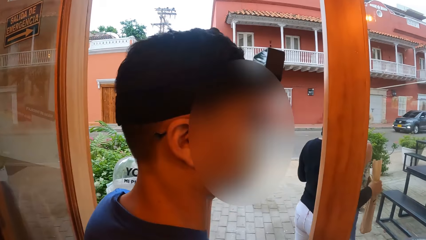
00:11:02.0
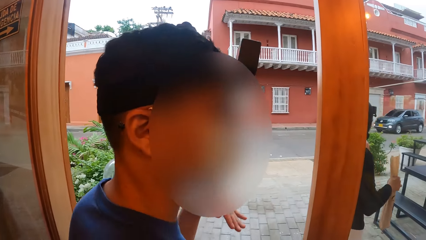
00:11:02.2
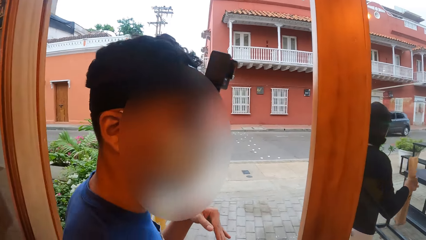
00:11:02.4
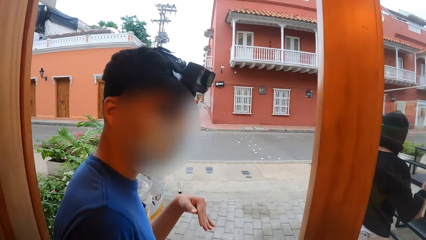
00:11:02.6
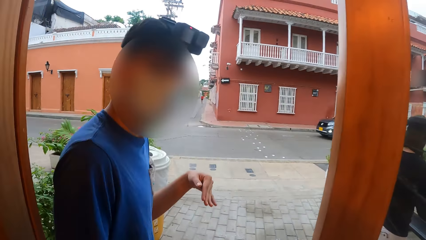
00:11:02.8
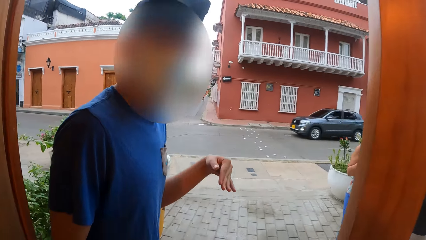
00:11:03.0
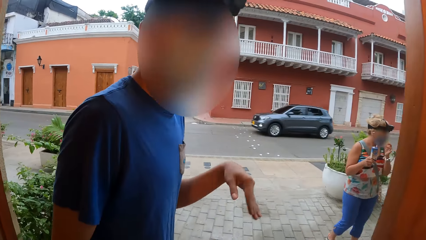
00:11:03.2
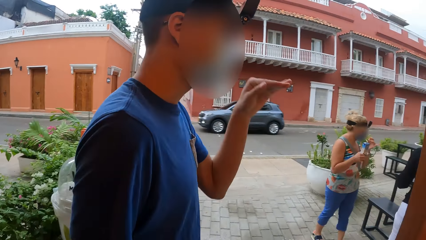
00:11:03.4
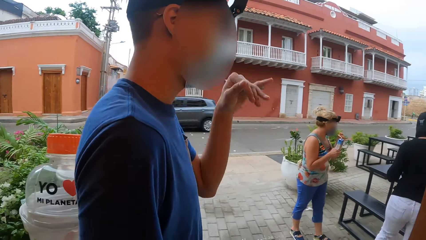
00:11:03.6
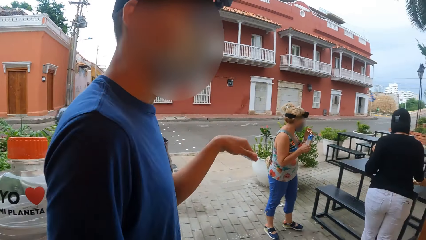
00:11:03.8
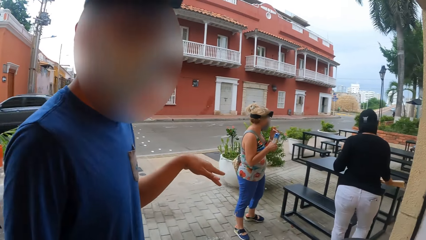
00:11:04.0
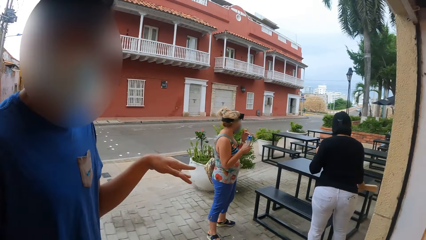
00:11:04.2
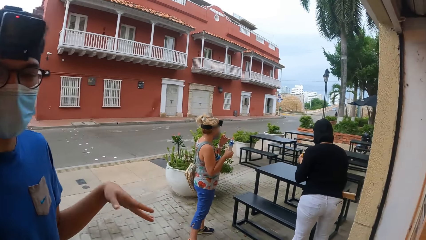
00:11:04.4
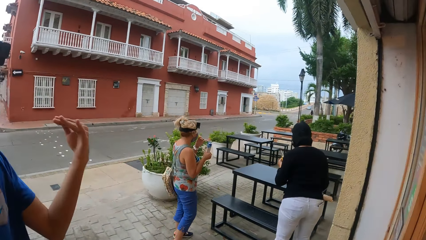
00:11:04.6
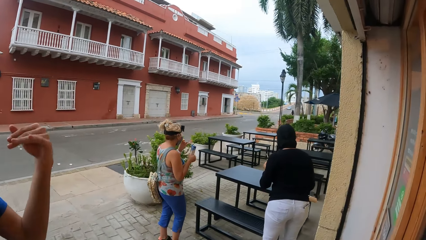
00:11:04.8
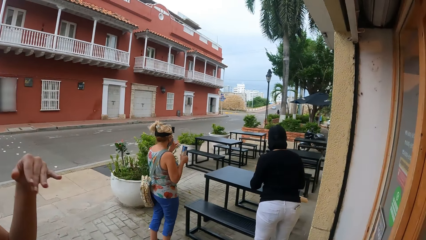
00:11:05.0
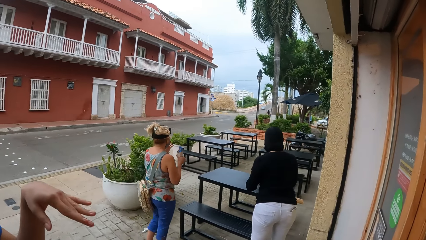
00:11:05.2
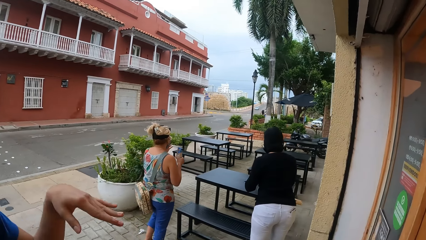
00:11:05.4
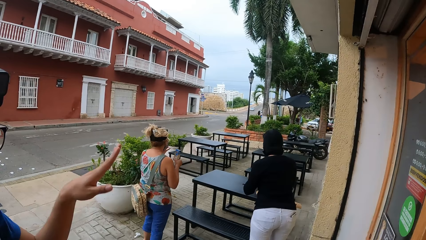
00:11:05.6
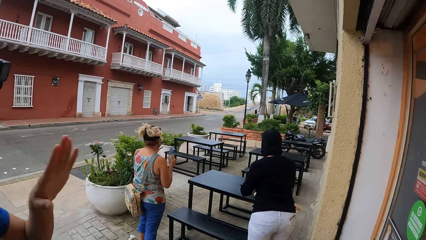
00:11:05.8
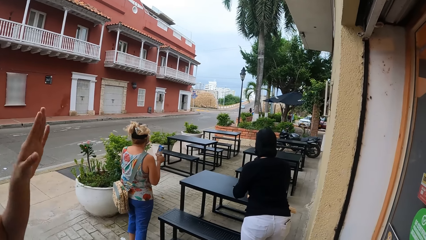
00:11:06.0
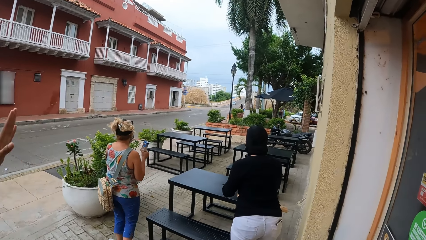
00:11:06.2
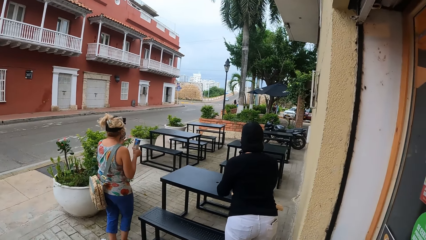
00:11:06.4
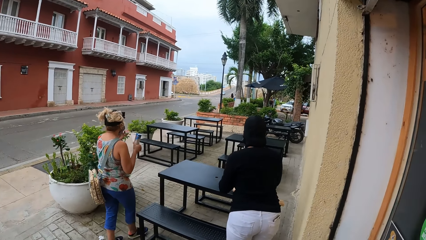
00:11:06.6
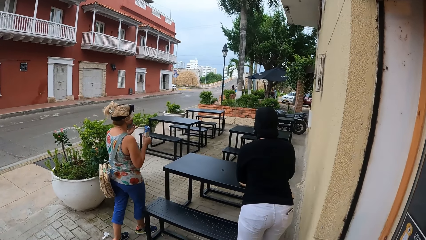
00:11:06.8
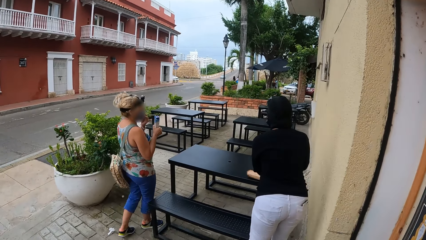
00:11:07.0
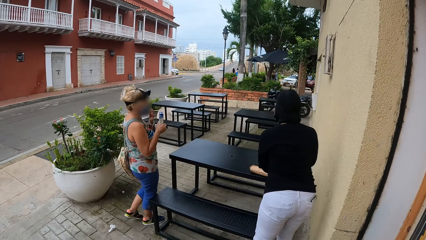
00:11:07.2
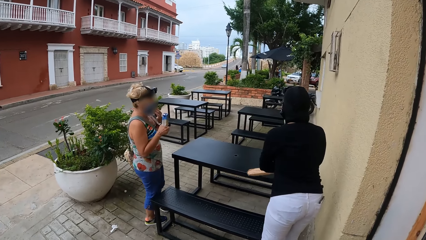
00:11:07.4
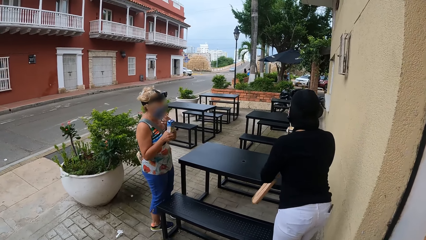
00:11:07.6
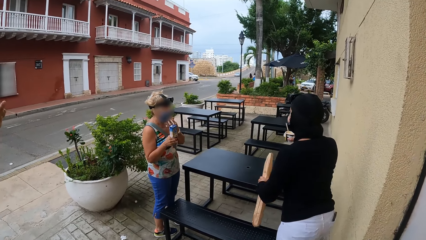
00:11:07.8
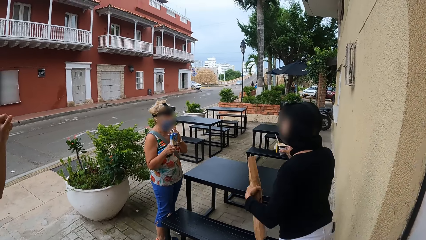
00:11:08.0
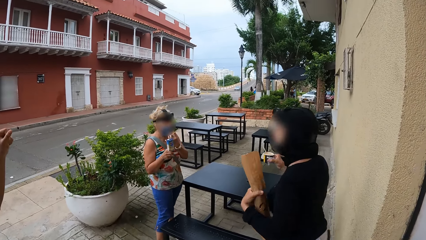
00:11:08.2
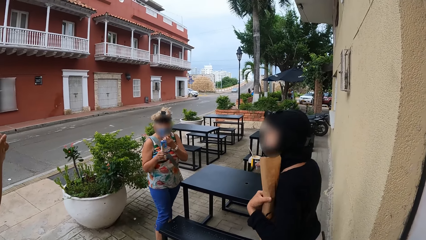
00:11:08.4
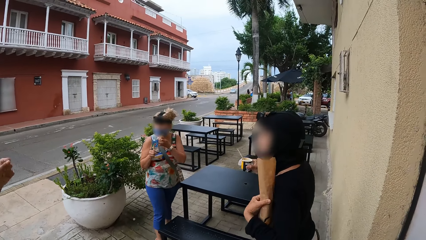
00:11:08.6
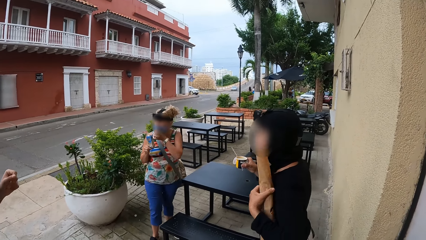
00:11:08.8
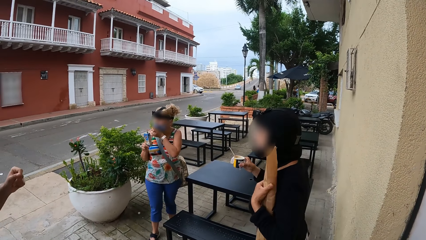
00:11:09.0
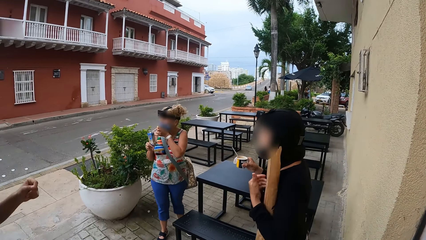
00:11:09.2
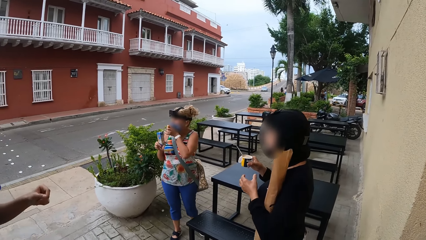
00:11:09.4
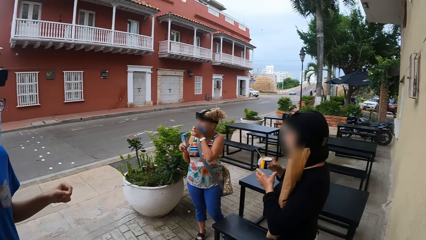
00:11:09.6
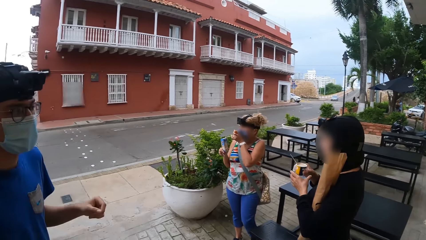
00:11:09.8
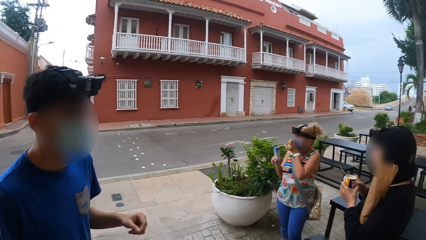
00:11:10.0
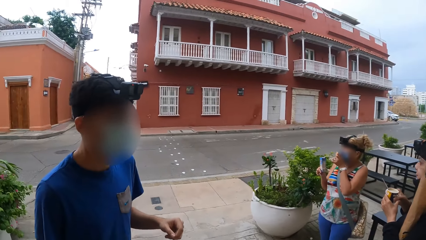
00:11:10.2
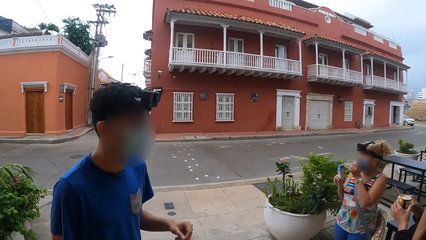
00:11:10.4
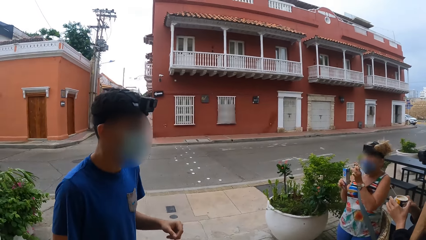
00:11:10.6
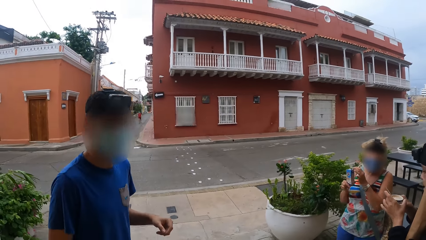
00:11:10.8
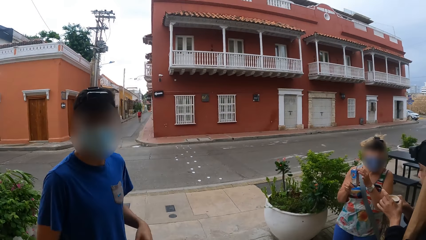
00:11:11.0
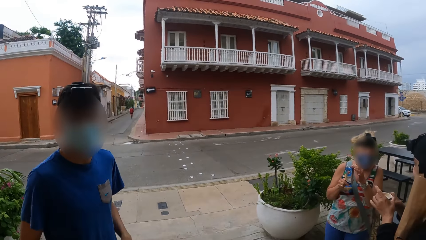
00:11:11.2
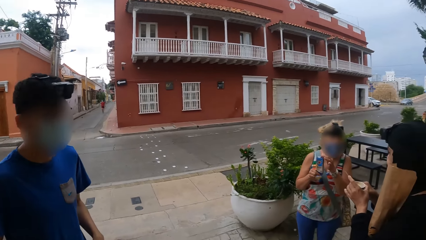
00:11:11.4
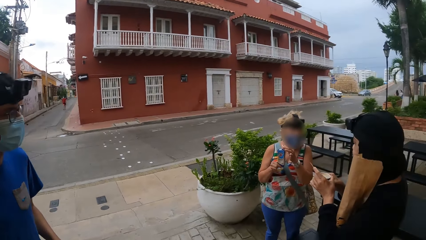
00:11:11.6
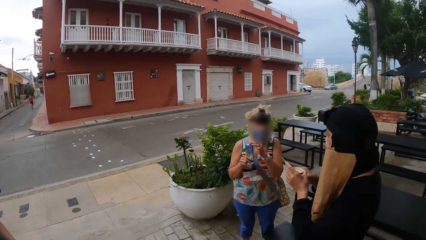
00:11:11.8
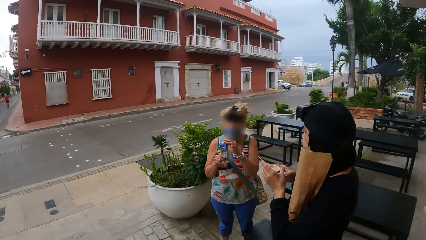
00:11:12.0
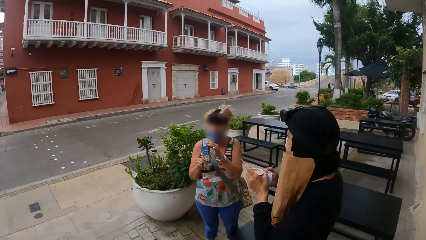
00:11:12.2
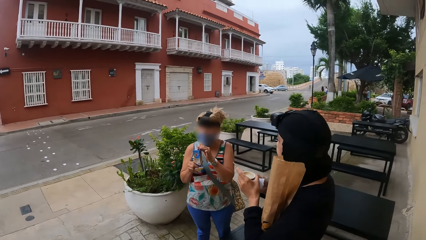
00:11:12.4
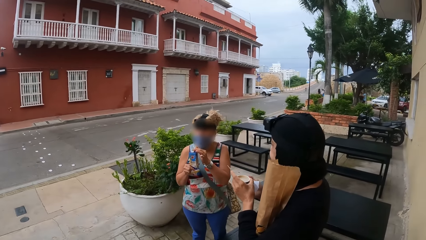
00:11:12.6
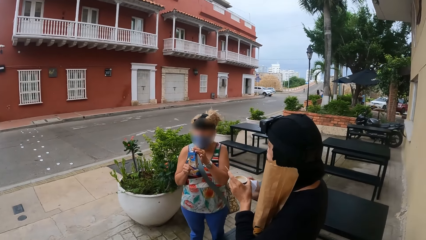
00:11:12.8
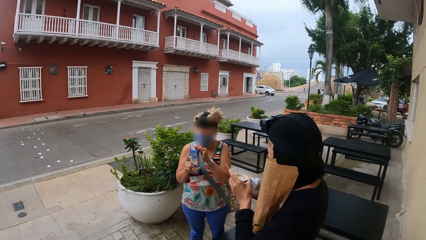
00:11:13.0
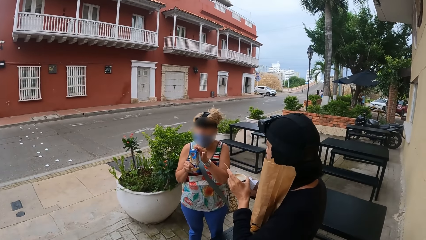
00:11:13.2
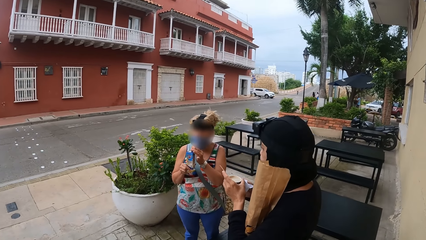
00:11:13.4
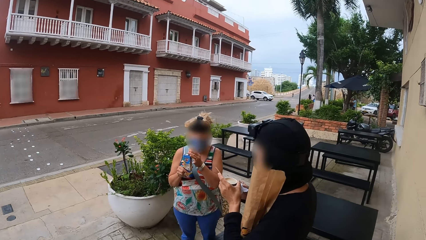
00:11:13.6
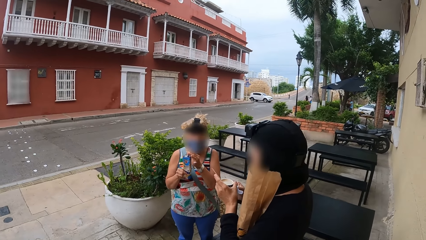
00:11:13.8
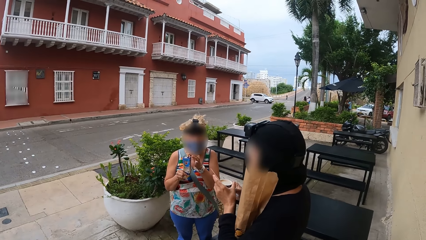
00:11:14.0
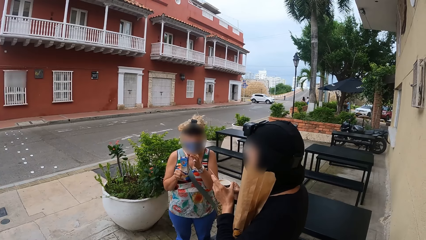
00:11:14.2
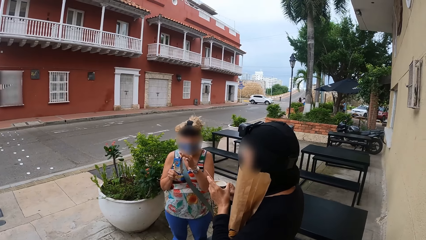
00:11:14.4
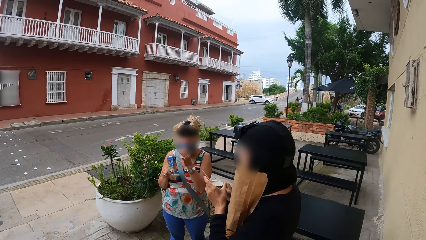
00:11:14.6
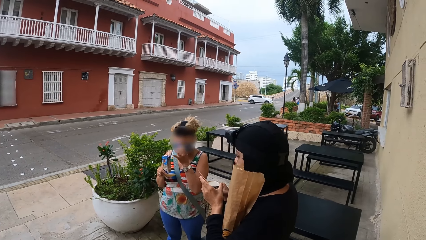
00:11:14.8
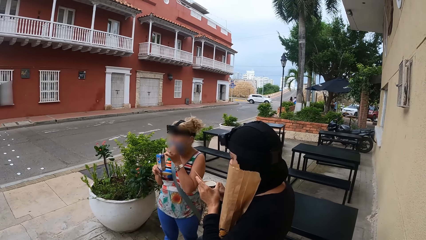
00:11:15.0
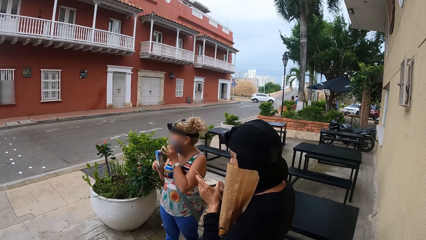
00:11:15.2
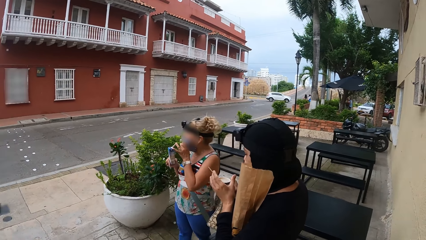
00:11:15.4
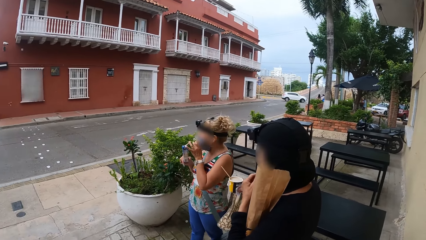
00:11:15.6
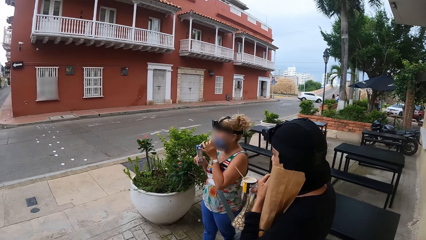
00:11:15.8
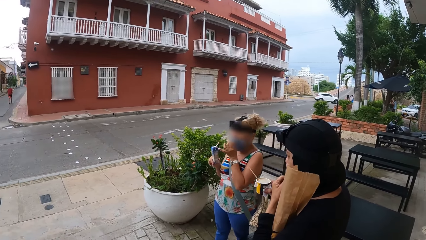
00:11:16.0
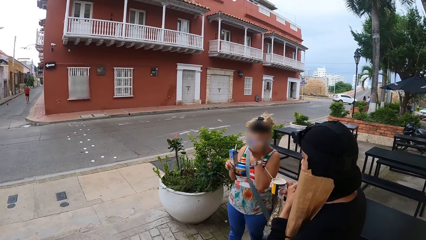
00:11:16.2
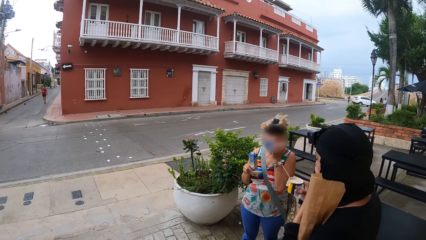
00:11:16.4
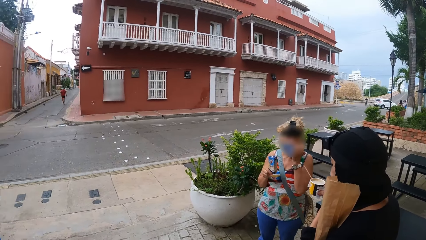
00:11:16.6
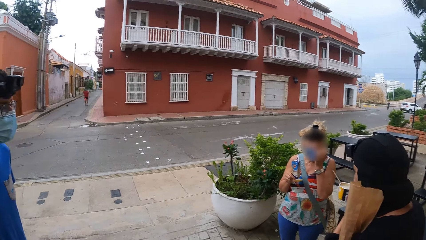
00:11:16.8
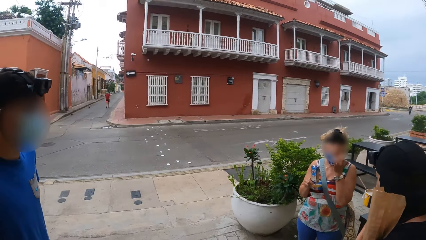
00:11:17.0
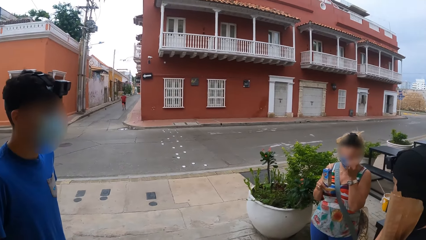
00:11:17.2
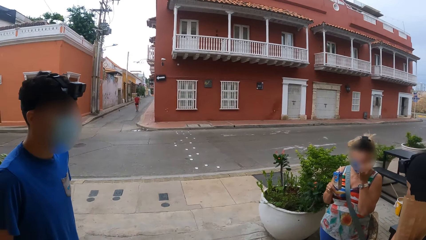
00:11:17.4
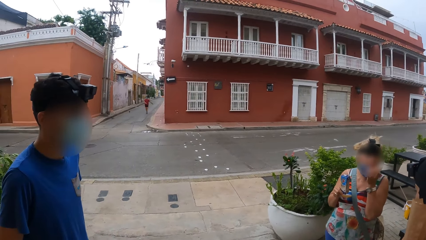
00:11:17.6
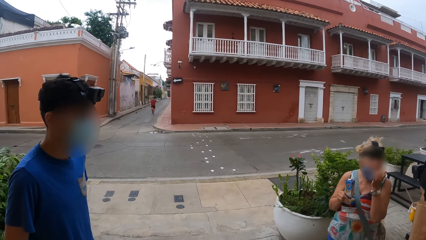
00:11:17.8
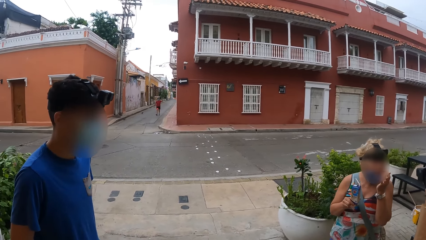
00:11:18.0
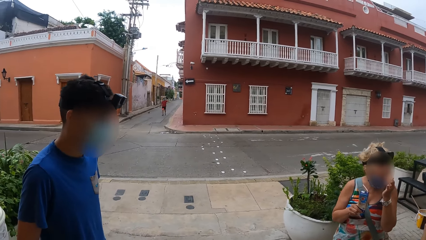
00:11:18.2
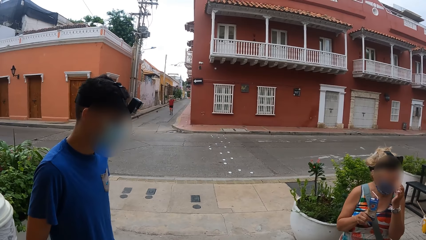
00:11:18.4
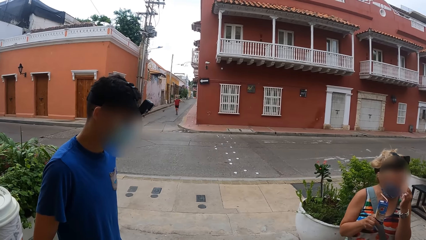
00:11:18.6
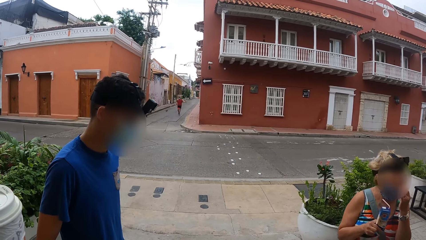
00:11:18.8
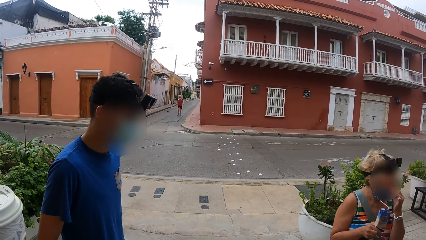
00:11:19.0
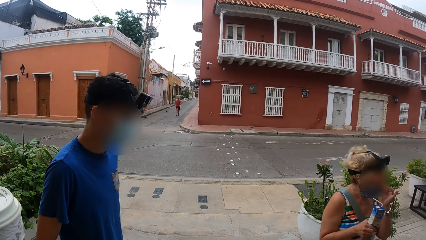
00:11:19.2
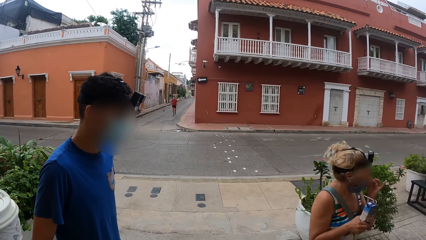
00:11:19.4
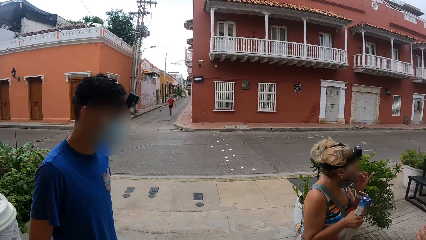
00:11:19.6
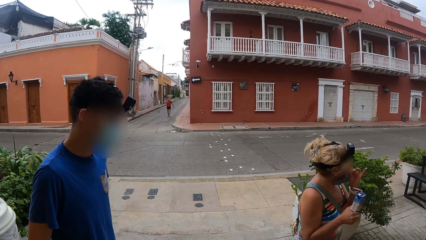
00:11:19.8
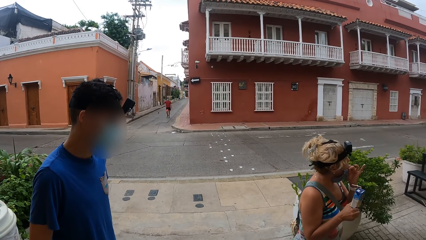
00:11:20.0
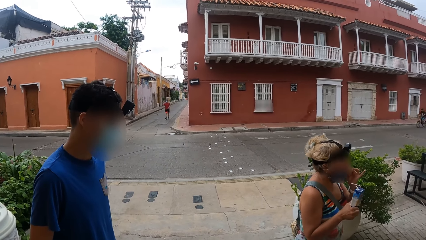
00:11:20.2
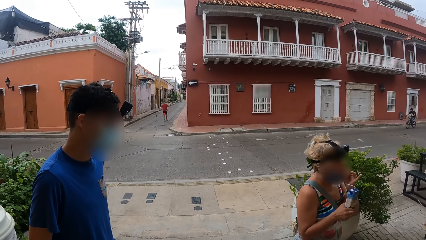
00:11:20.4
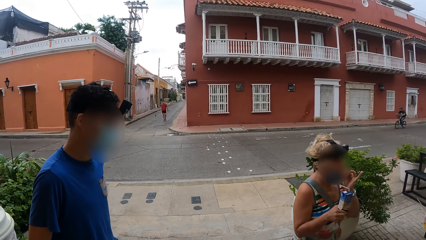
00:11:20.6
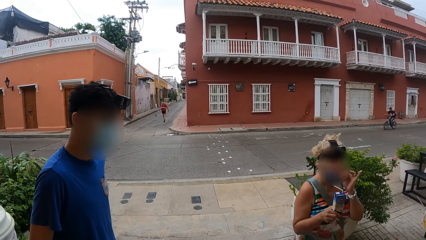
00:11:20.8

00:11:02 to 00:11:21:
A person walks out of the door. The camera wearer converses with another person. They walk out of the door. A third person places a bag on the table. The third person picks the bag from the table. The camera wearer looks around. A fourth person and the third person drink their beverages.
